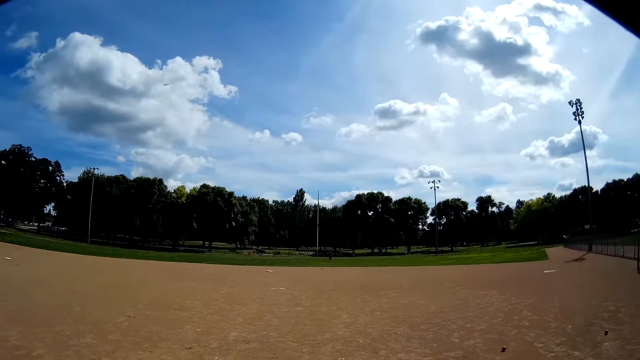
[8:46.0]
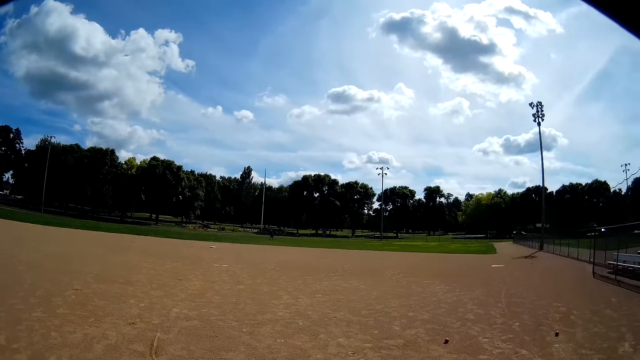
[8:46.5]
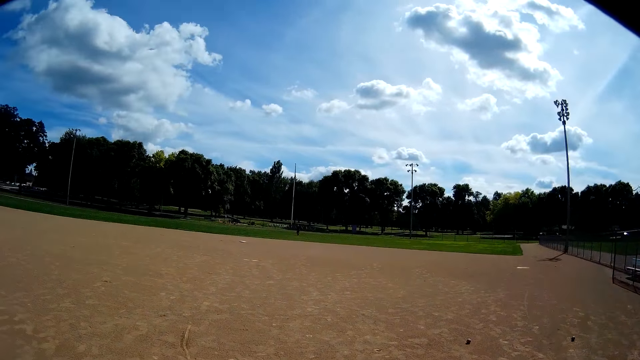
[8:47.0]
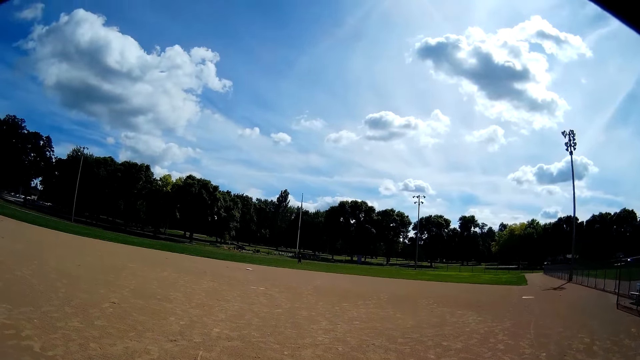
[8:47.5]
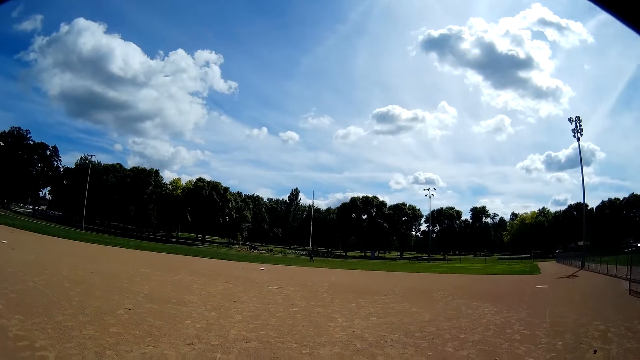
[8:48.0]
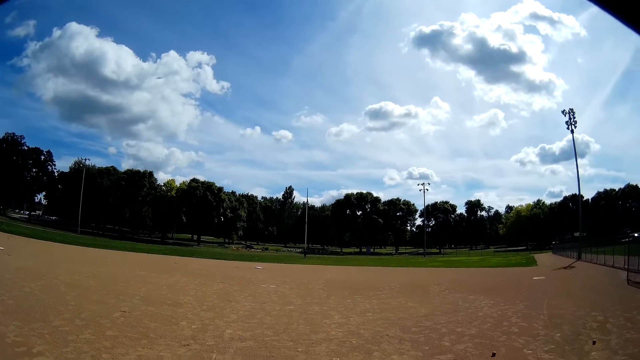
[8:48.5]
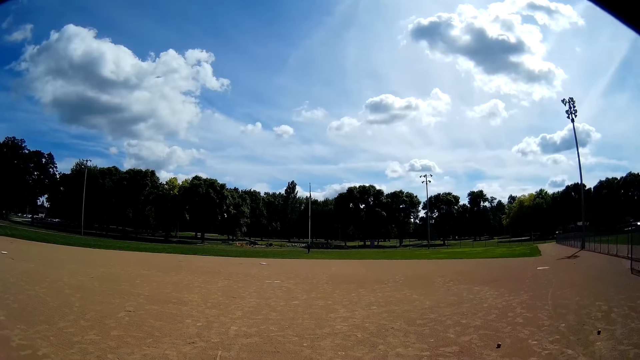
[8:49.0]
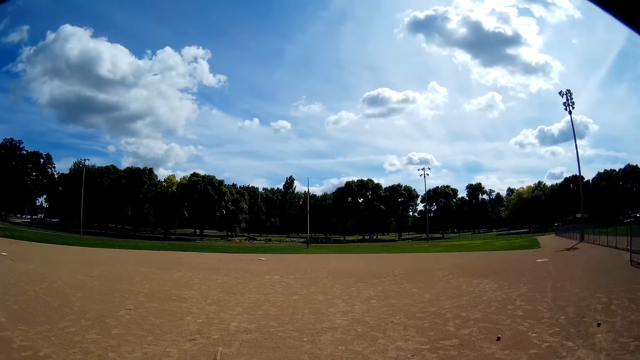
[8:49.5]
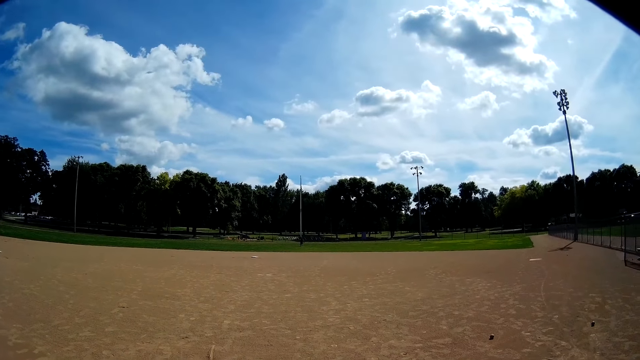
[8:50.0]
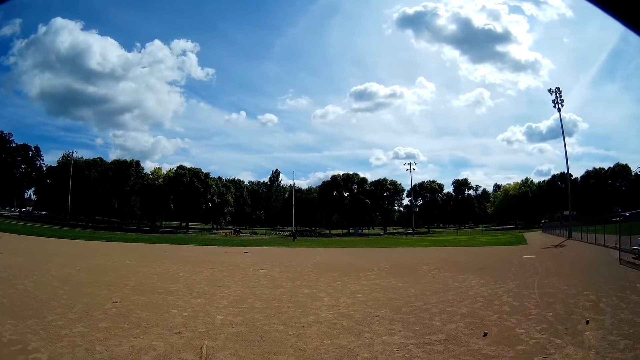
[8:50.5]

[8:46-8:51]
The camera wearer hits the ball.

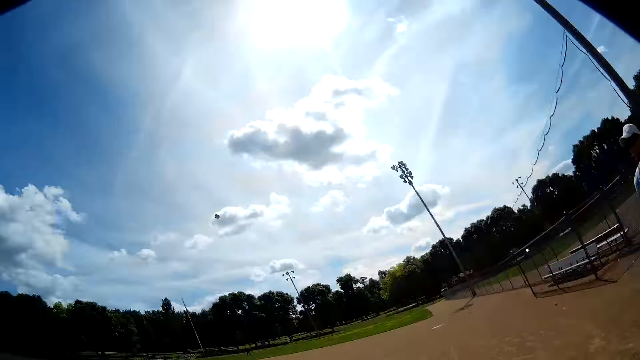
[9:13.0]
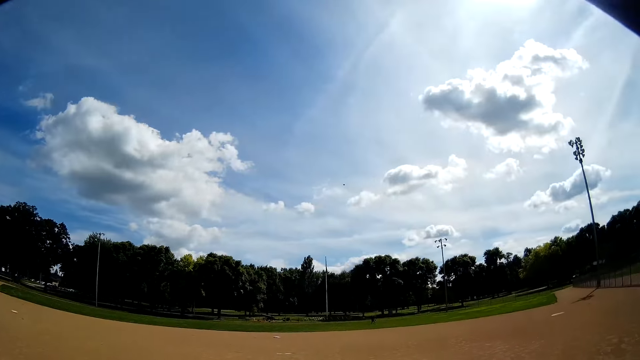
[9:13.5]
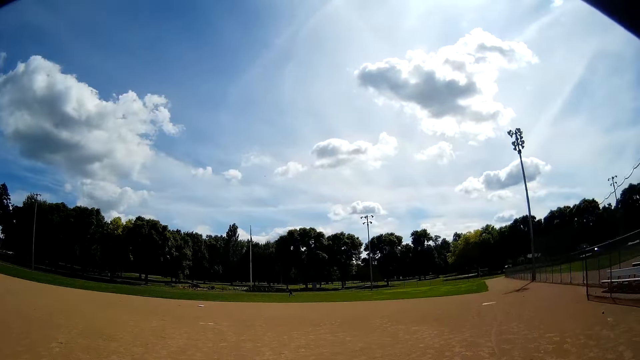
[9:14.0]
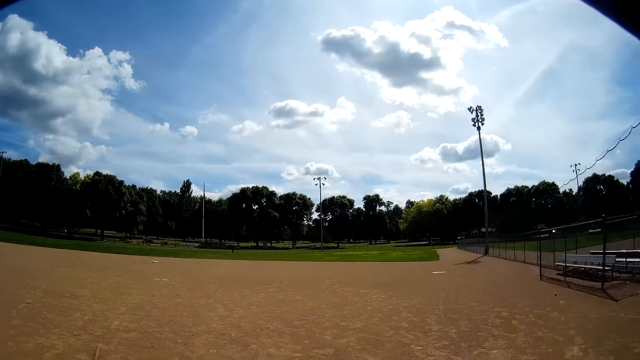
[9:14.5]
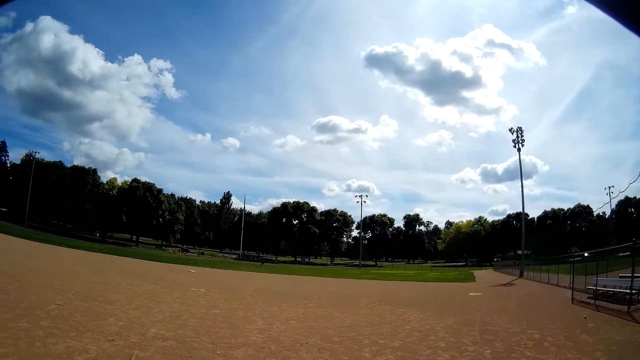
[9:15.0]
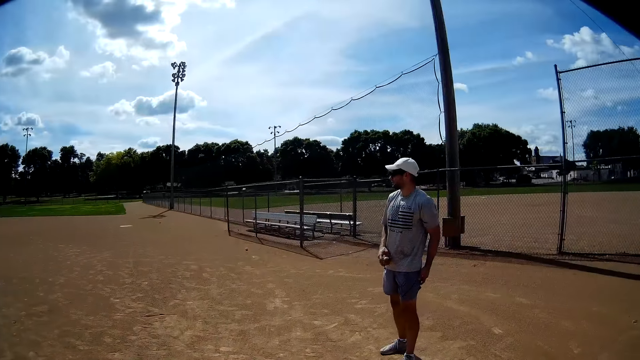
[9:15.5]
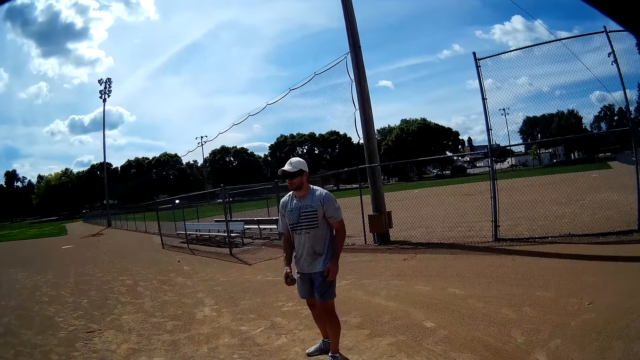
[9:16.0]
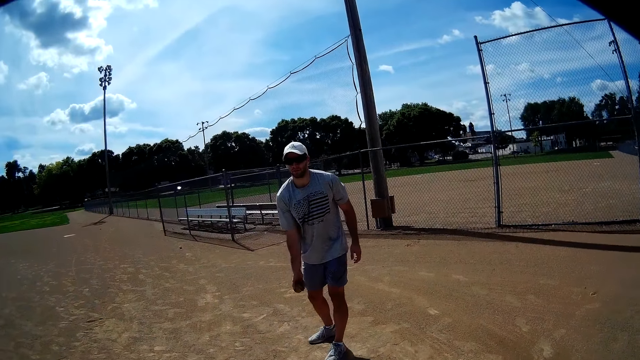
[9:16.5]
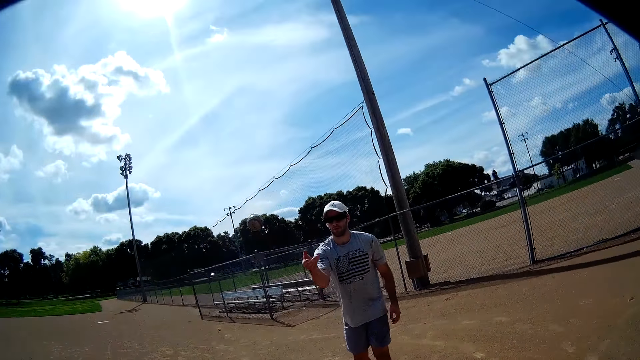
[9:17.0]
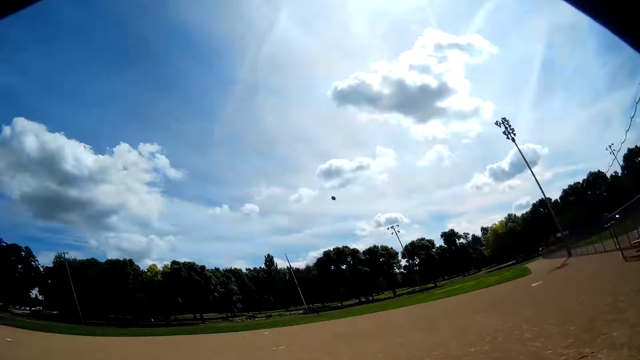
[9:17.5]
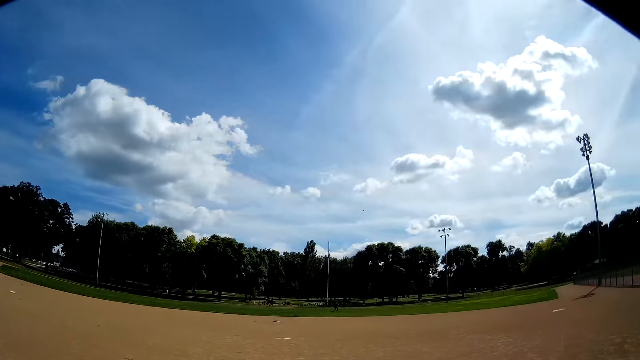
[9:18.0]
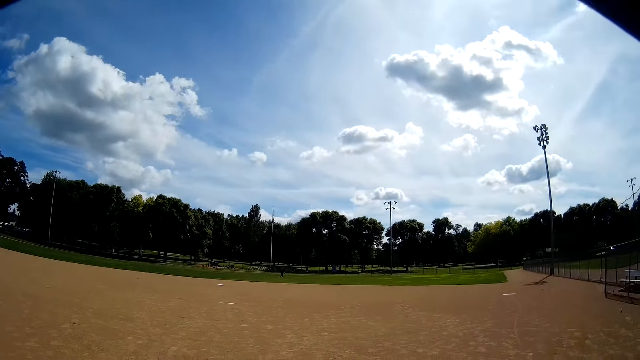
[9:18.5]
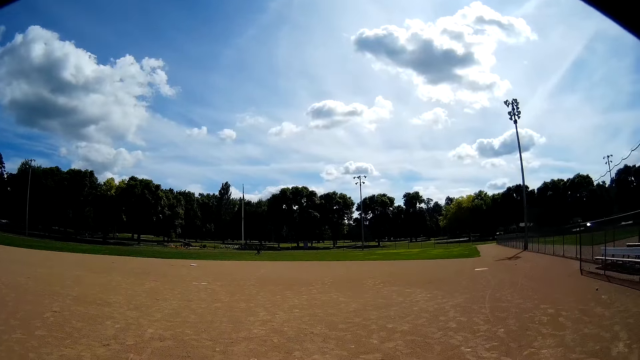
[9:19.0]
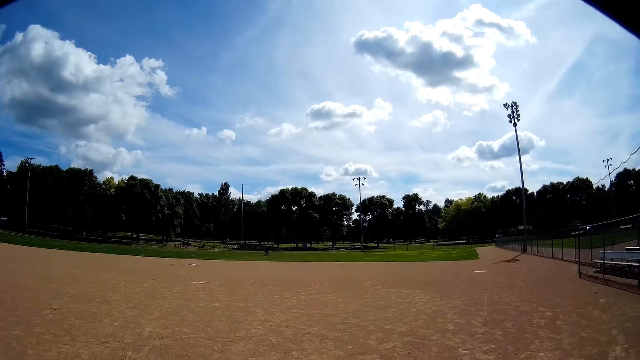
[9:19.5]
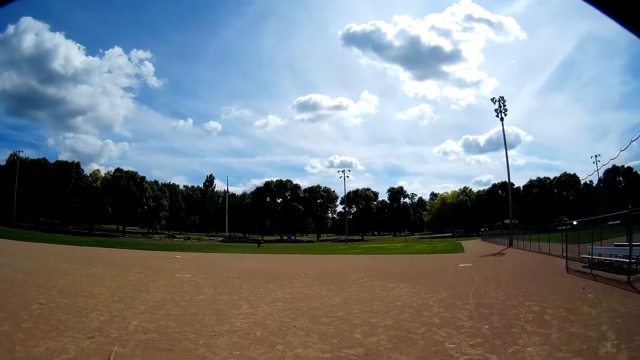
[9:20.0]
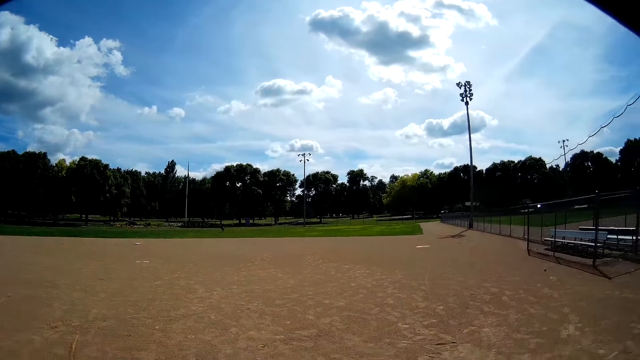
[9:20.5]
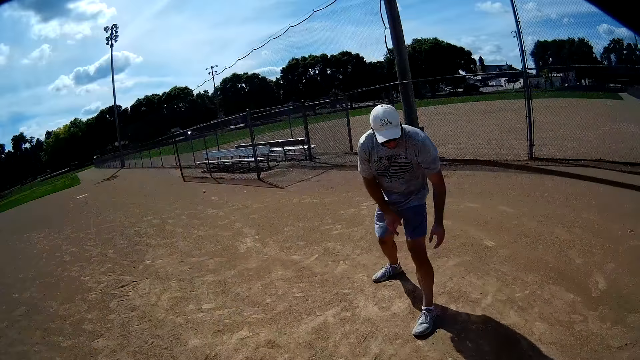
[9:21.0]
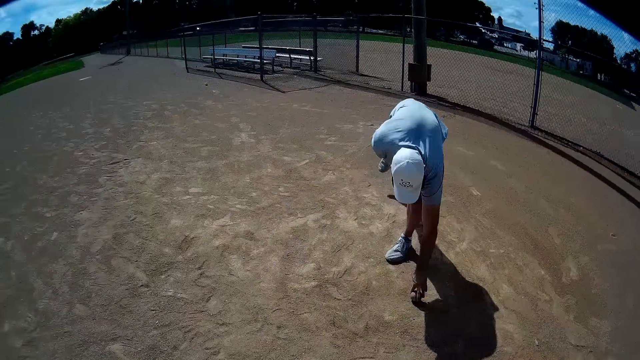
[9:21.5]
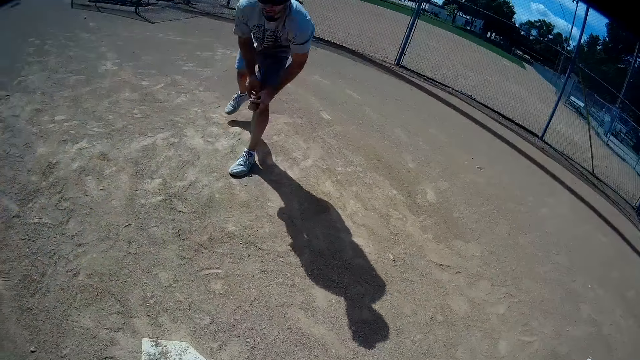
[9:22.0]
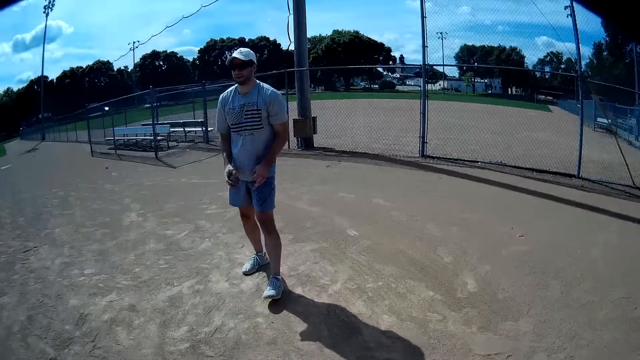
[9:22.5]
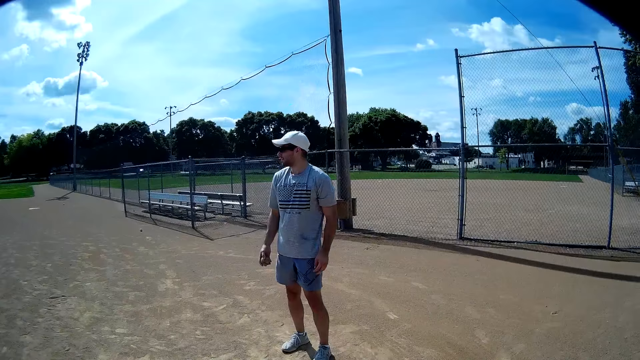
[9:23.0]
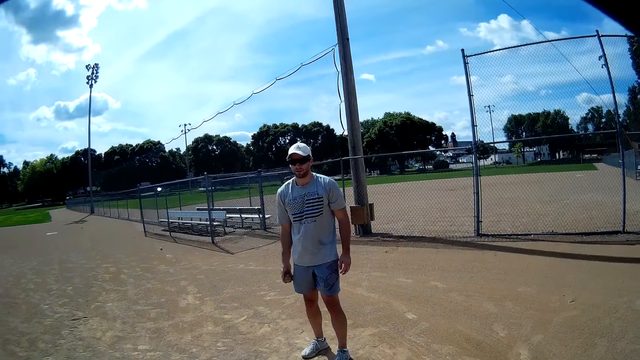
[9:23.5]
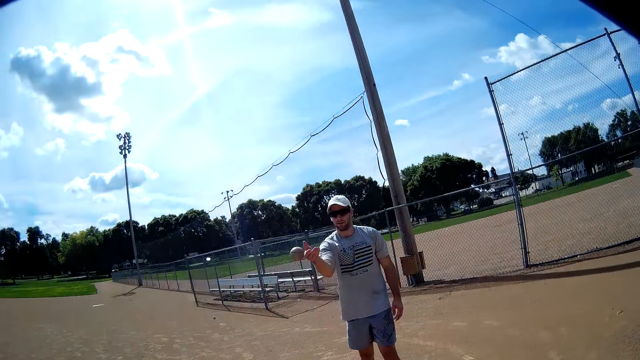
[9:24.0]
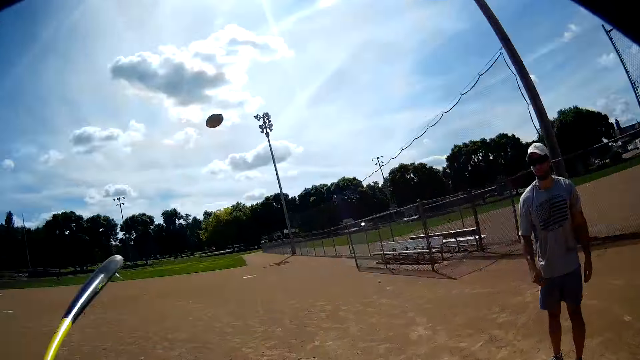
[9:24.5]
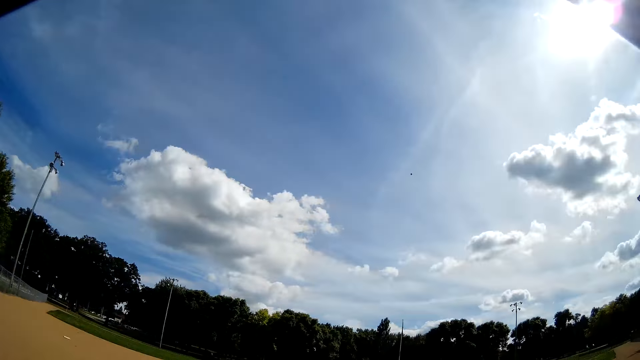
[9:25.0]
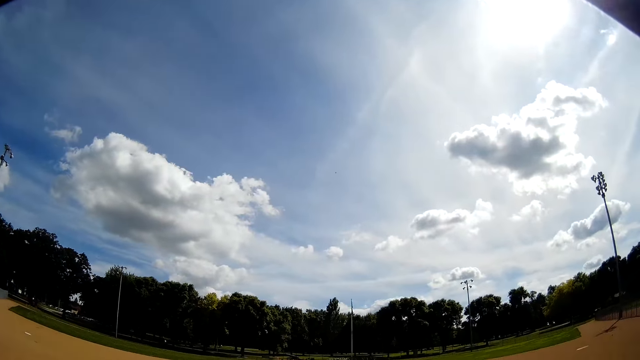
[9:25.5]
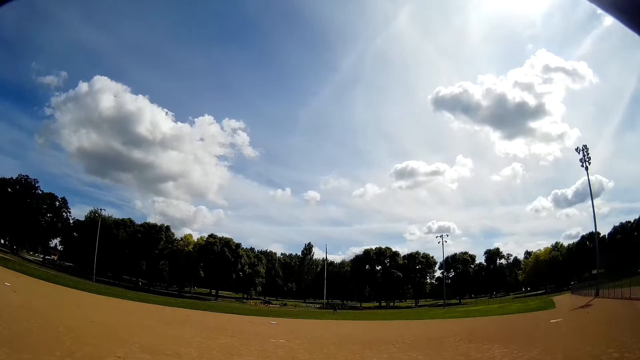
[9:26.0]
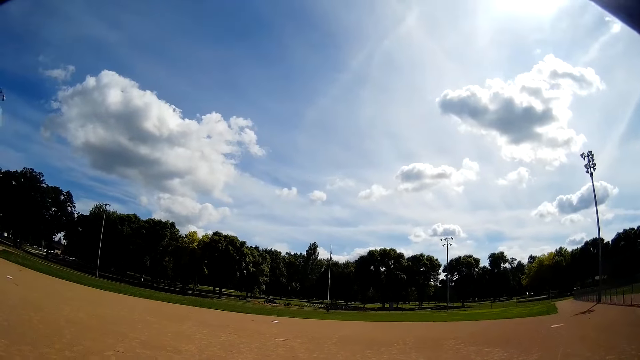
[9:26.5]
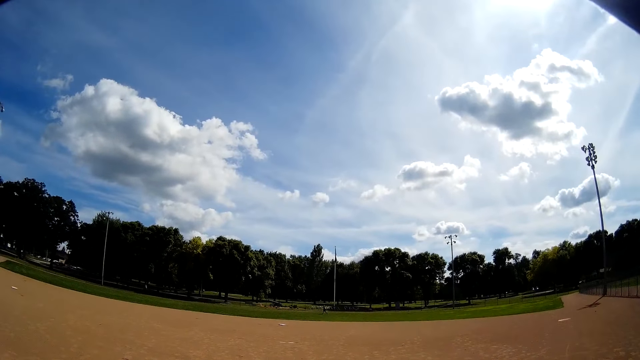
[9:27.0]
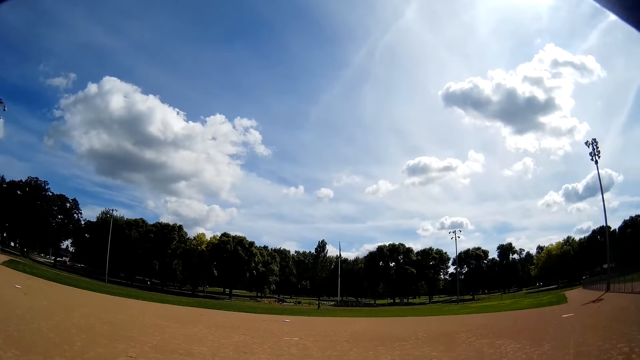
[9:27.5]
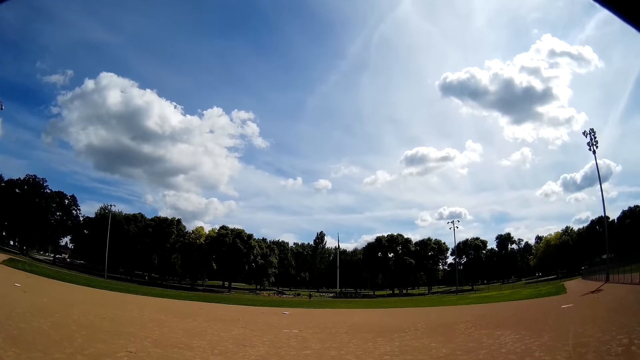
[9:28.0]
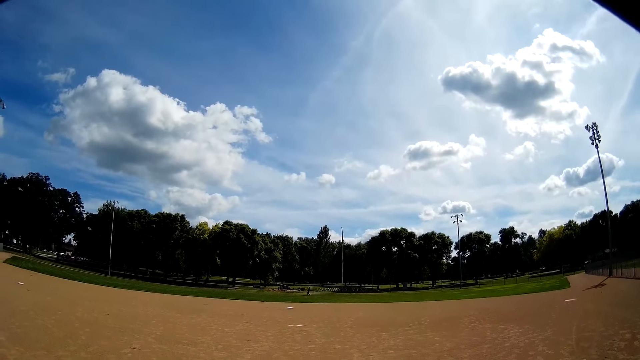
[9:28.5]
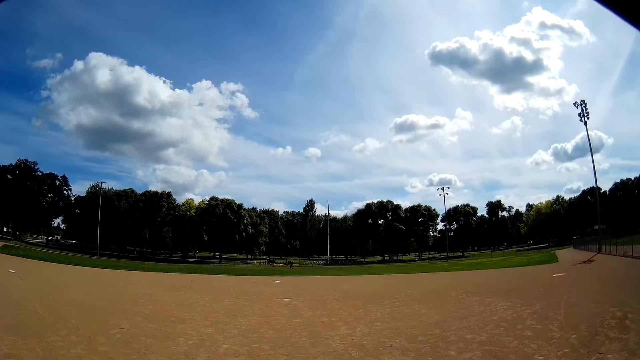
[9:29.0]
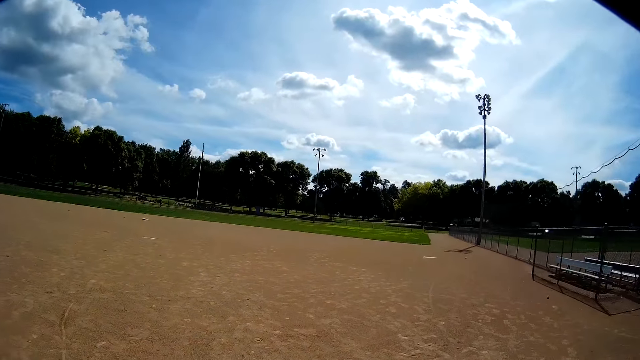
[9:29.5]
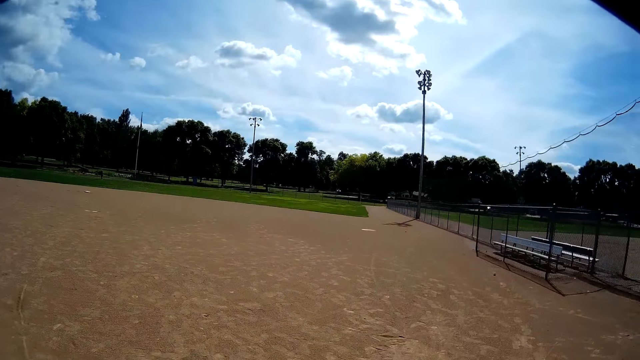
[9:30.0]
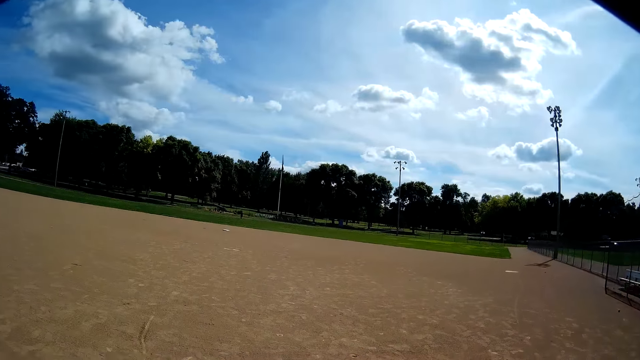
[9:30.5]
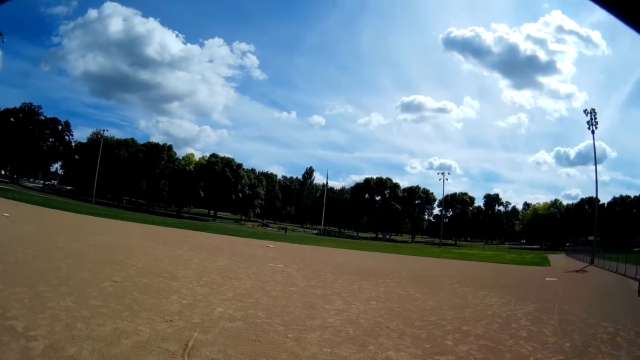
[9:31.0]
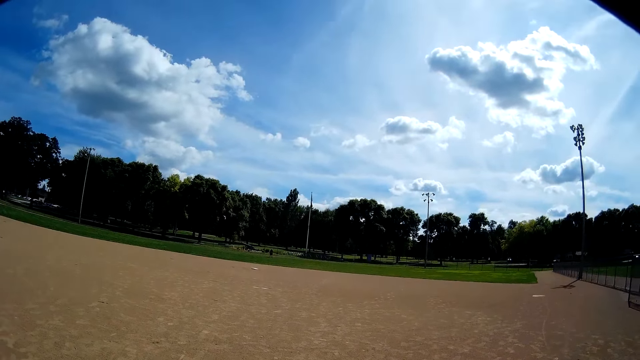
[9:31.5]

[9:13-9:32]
The camera wearer hits the ball with a baseball bat. A man throws a third baseball towards the camera wearer with his right hand. The camera wearer hits the third cricket baseball with the baseball bat in his hands. He kicks the ball. Another man runs around the field. The first man picks up a fourth baseball from the floor with his left hand. The first man looks around and throws the fourth baseball towards the camera wearer with his right hand. The camera wearer hits the fourth baseball with the baseball bat in his hands. He kicks the ball. The other man runs around the field.
